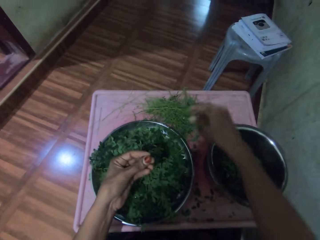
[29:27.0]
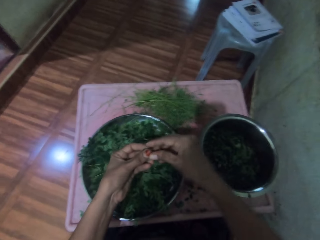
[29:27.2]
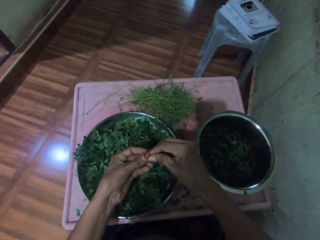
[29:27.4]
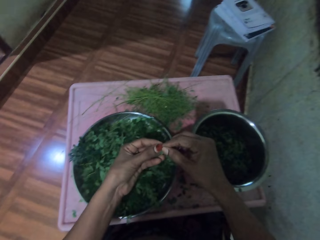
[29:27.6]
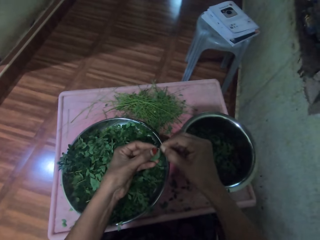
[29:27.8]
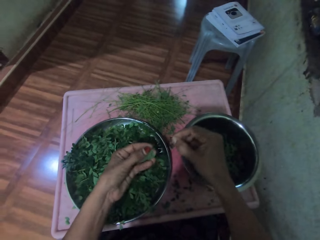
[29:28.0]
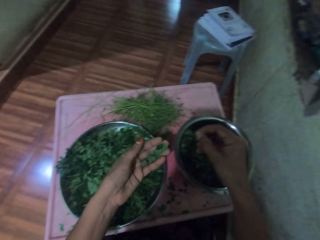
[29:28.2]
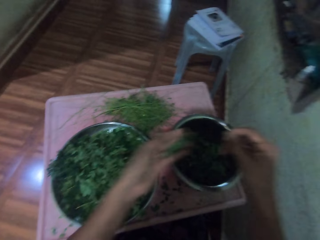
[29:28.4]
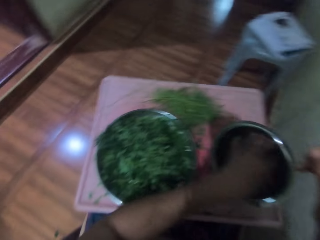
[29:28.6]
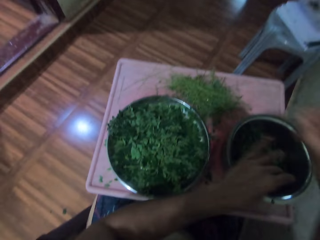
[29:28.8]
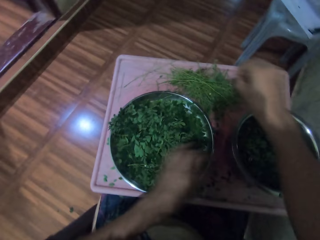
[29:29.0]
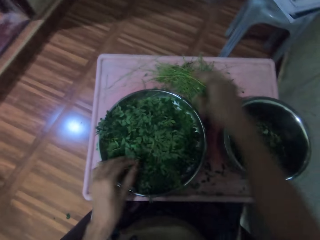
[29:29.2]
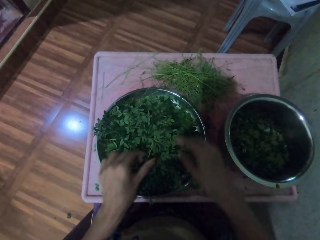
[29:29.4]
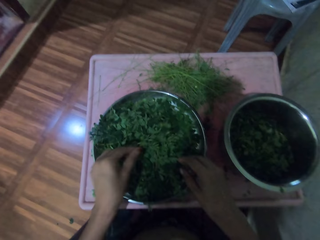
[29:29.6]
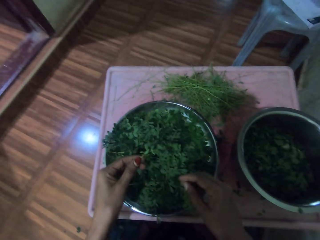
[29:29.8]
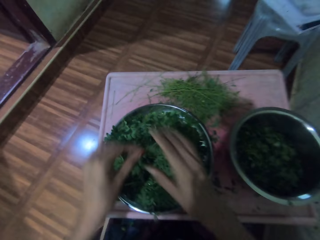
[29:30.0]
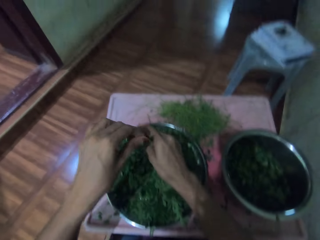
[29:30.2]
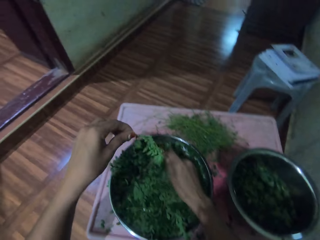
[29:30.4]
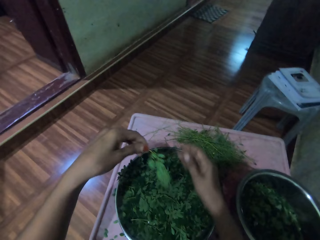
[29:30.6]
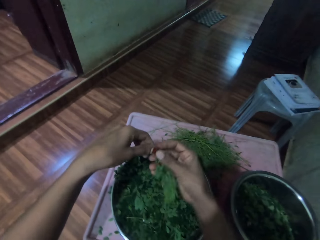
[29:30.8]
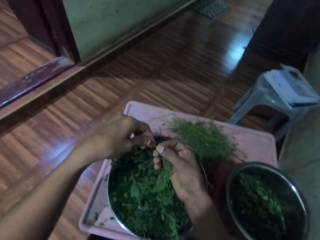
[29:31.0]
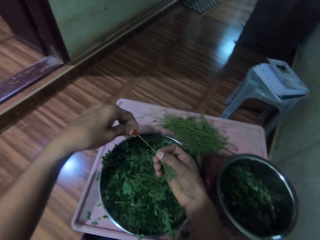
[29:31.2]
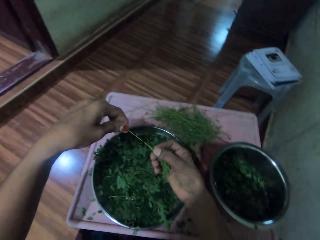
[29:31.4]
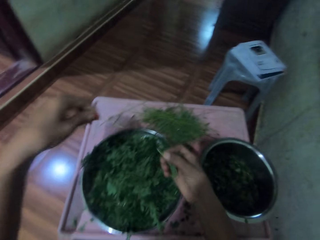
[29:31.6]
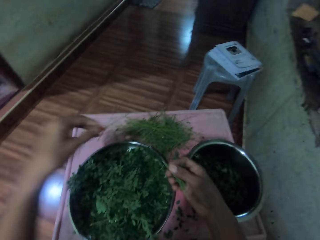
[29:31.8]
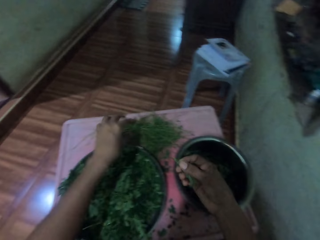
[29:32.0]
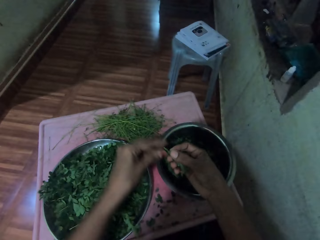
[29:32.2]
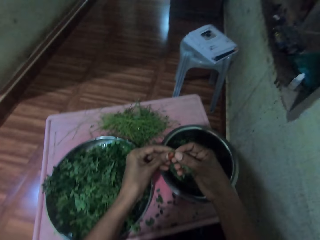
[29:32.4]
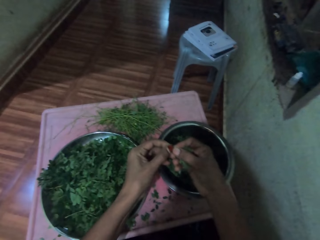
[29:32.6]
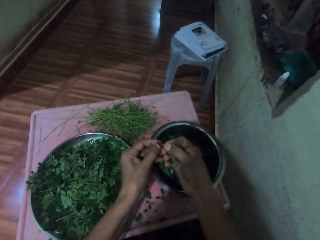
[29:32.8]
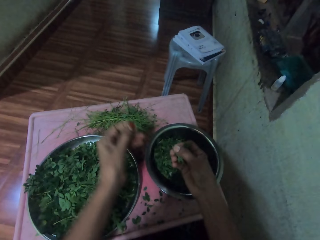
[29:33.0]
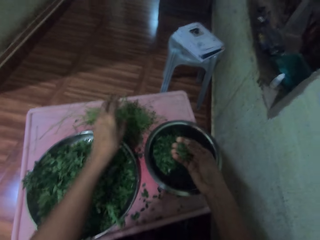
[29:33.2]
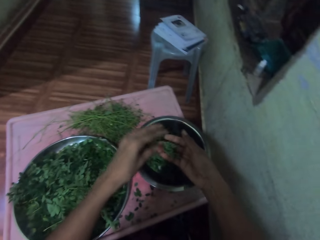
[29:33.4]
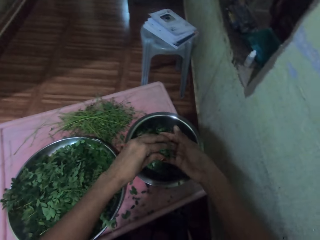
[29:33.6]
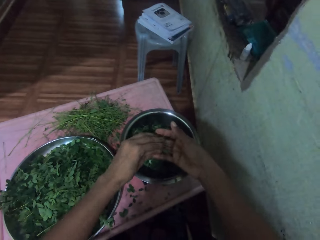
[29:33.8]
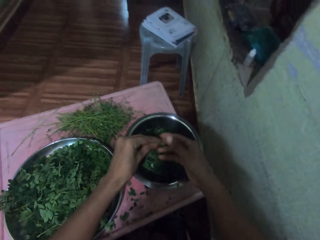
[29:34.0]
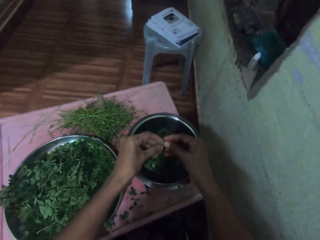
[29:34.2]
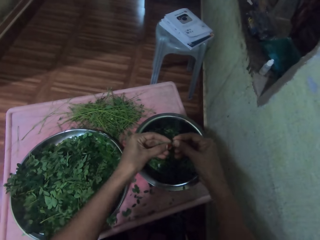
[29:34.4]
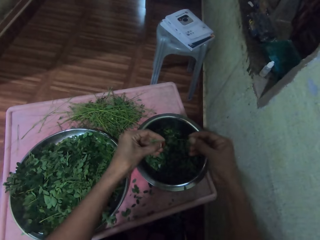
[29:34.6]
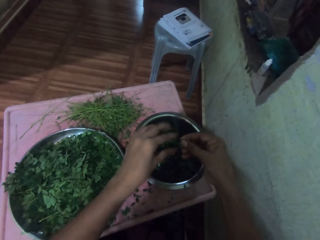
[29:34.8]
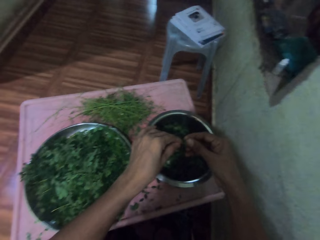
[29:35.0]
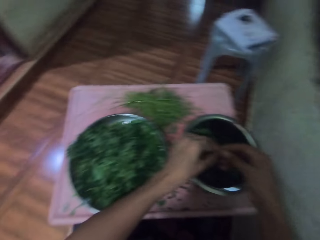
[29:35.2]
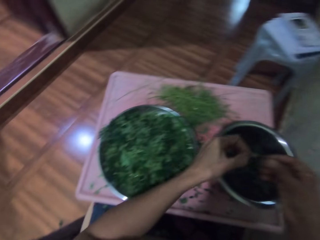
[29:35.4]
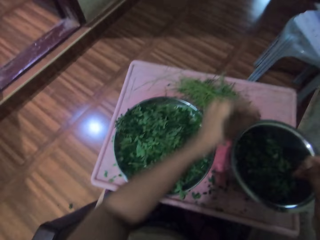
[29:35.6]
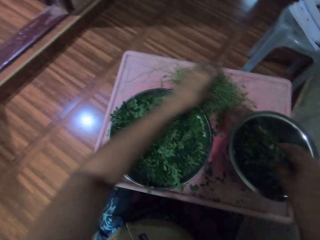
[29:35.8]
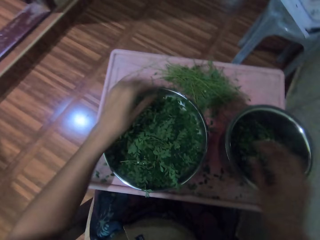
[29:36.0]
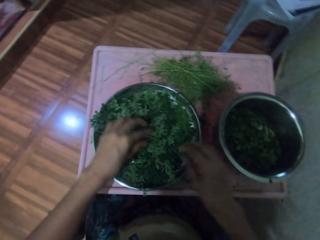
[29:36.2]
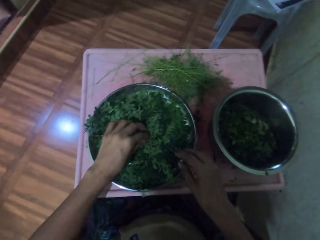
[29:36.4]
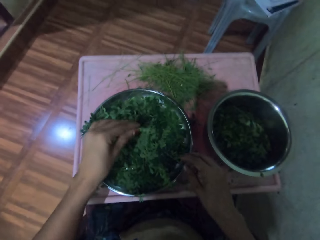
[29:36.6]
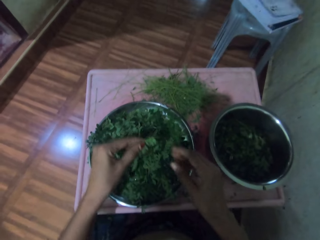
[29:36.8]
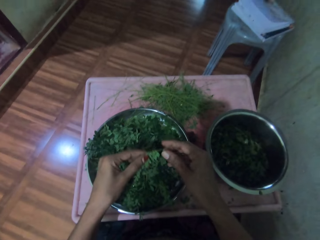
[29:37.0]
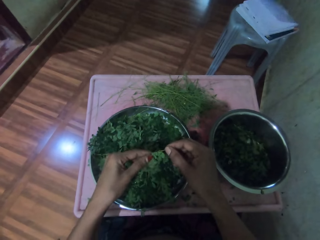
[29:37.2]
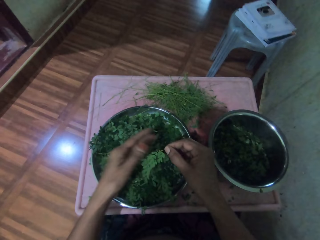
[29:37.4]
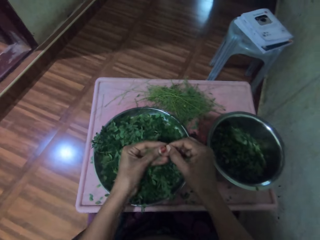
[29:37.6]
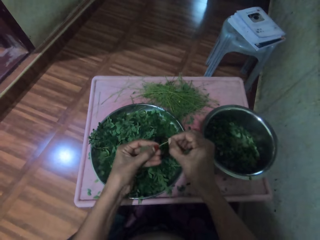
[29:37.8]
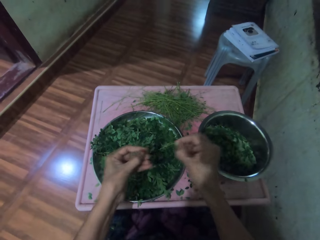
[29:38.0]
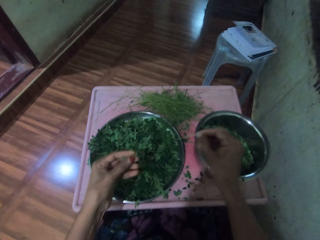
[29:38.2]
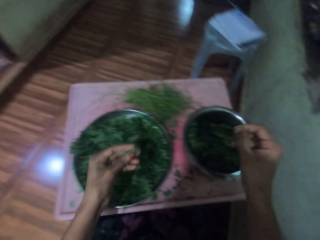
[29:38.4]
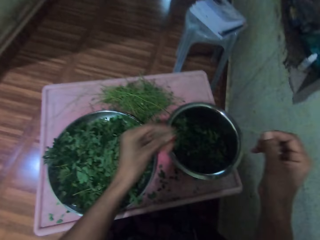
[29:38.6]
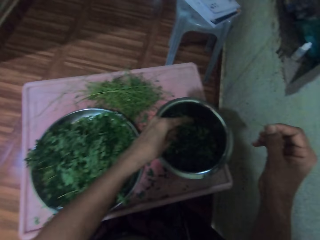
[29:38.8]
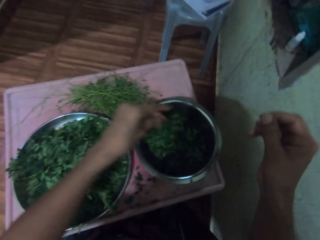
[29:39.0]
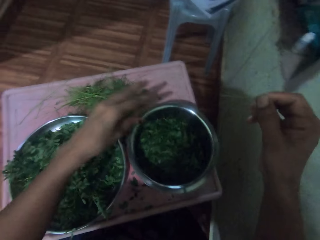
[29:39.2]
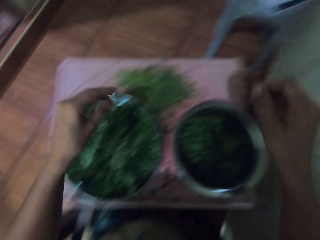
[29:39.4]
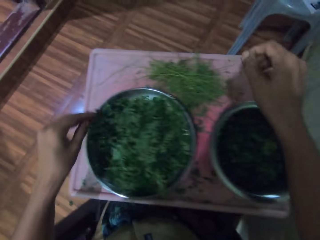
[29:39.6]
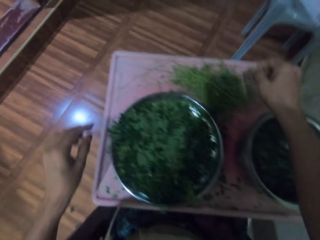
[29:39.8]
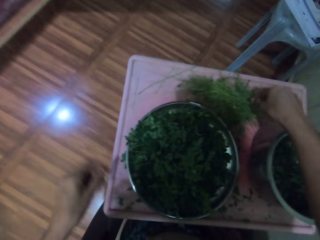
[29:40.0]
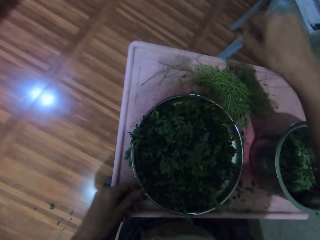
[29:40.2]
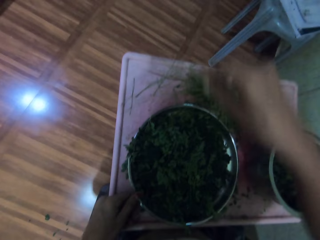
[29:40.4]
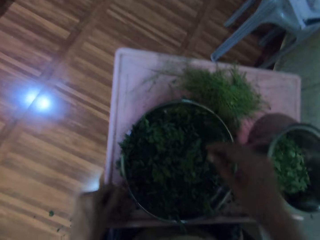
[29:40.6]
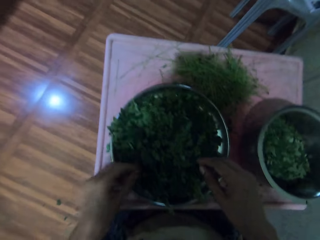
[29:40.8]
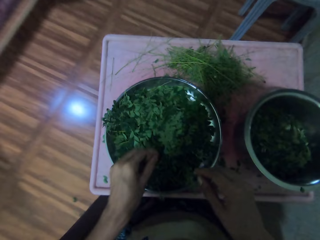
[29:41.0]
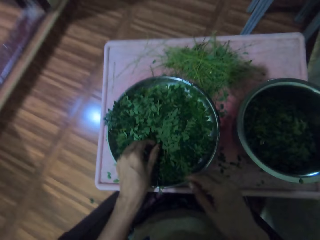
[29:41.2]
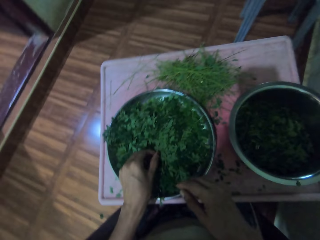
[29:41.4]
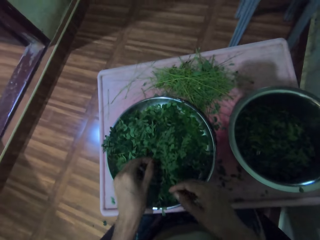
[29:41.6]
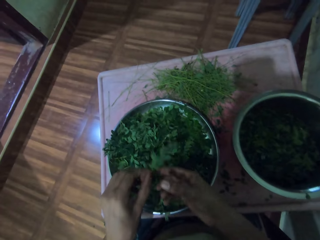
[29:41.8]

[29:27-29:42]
The camera wearer drops the stalk. They drop the vegetables in a cooking pot. They pick vegetables from a tray. They remove the vegetables from the stalk. They drop the stalk. They drop the vegetables in the pot. They pick vegetables from the tray. They remove the vegetables from the stalk. They drop the vegetables in the pot. They drop the stalk.

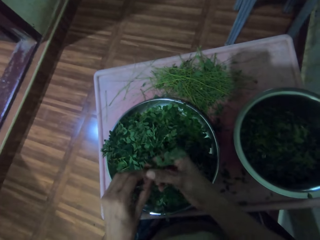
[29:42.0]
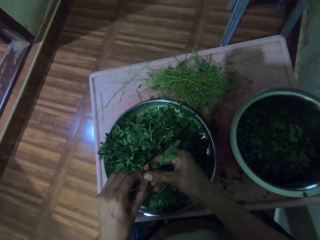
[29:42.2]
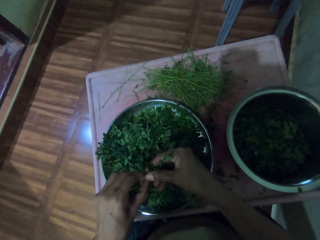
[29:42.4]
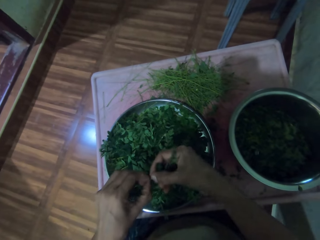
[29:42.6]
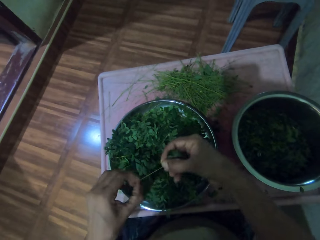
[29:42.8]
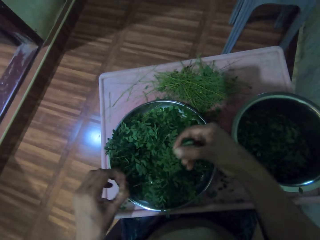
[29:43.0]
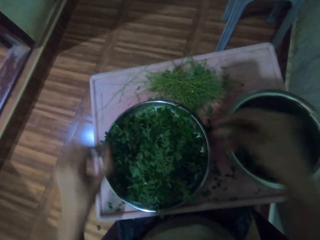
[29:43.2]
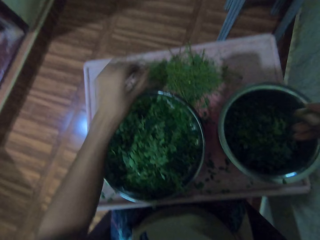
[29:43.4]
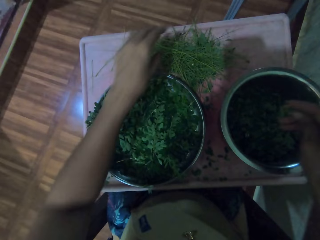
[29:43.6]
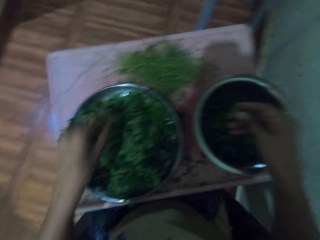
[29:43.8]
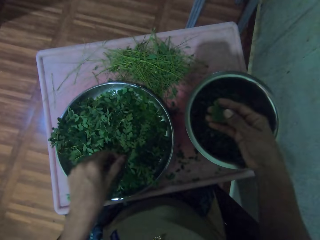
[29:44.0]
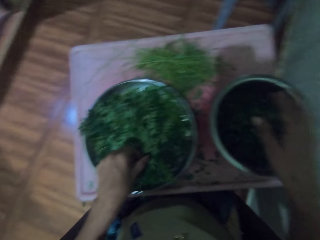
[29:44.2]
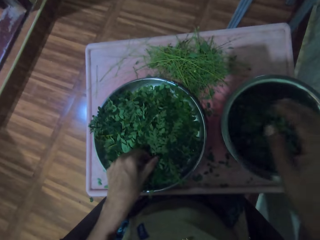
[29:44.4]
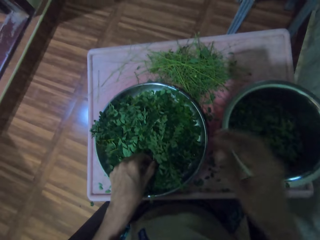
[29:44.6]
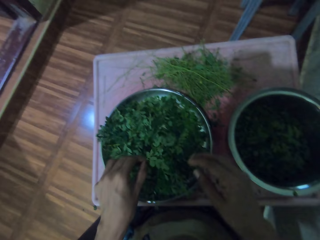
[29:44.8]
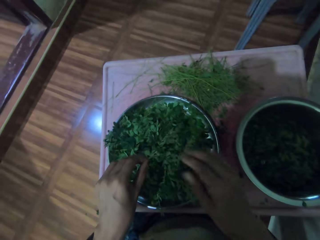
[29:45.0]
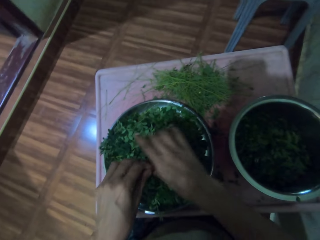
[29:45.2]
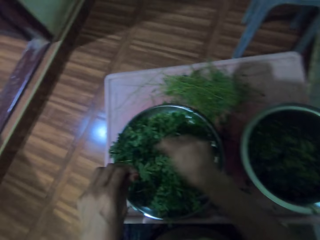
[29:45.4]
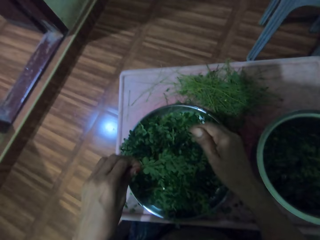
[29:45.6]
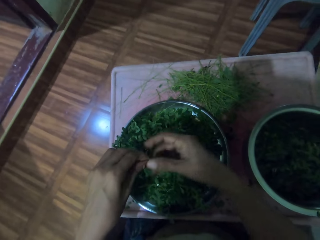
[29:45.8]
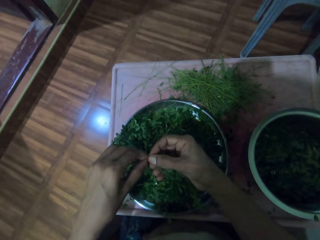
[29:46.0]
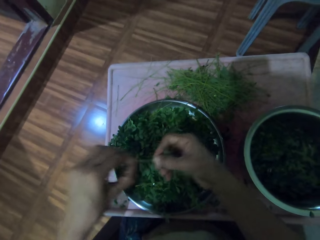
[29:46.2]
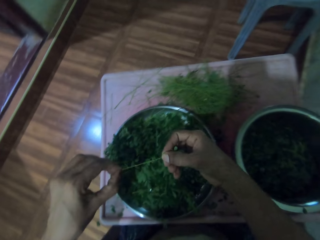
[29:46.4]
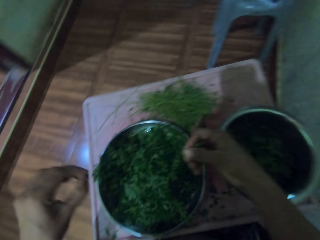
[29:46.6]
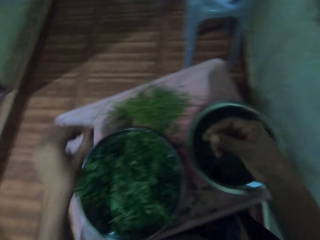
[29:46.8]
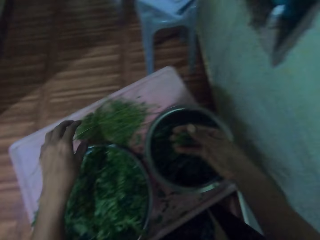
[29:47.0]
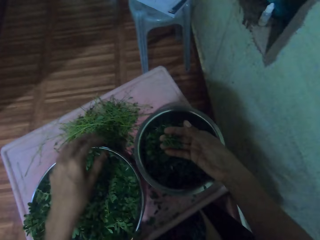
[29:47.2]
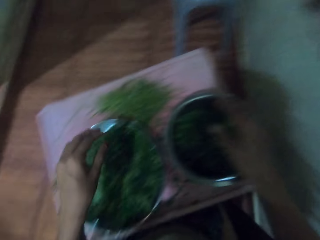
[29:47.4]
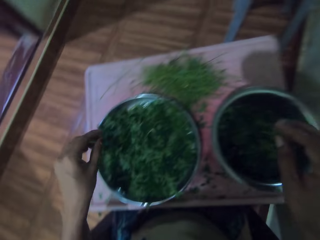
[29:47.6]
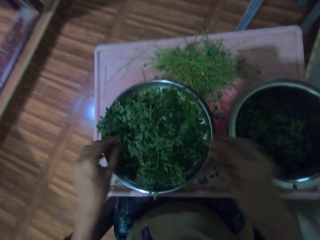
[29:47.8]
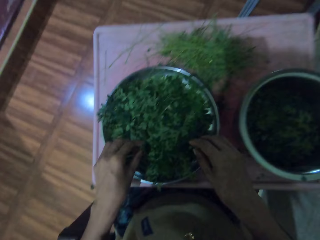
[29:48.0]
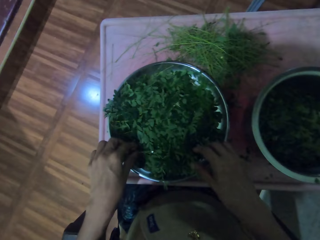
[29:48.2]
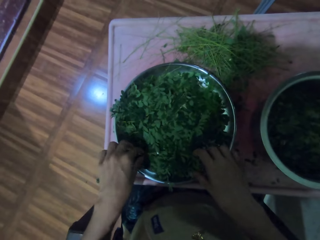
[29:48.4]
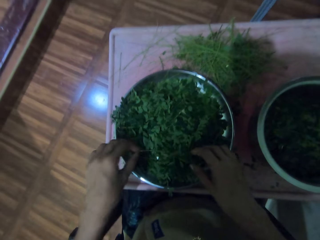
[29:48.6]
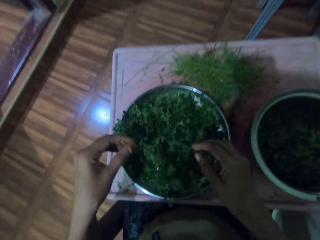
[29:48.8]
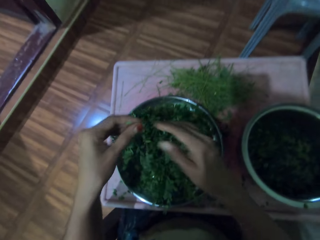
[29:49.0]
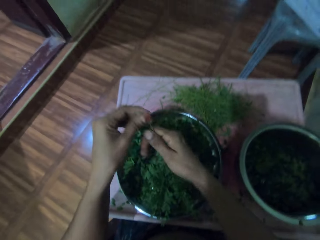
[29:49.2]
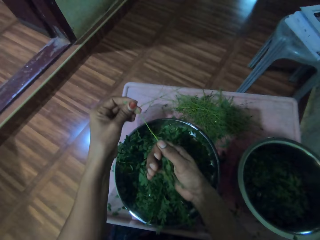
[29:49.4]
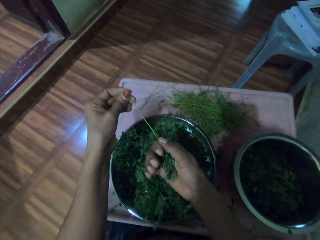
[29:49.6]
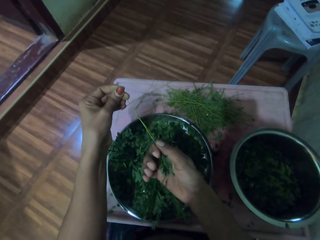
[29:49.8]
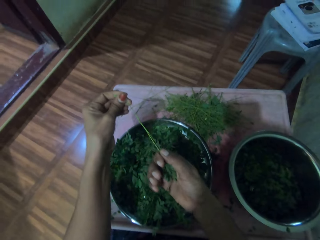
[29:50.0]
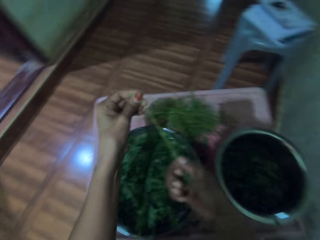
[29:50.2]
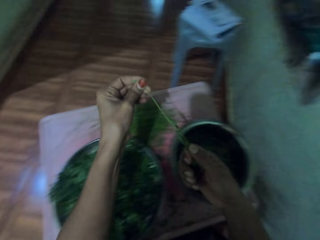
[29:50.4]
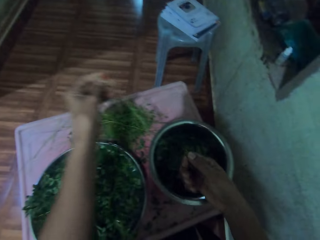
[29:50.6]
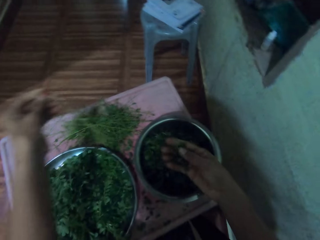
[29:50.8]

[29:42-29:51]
The camera wearer picks vegetables from a tray. They remove the vegetables from the stalk. They drop the stalk. They drop the vegetables in a pot. They pick vegetables from the tray. They remove the vegetables from the stalk. They drop the stalk. They drop the vegetables in the pot. They pick vegetables from the tray. They remove the vegetables from the stalk.
